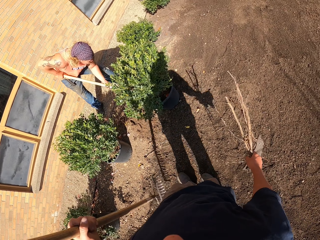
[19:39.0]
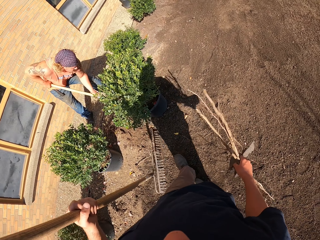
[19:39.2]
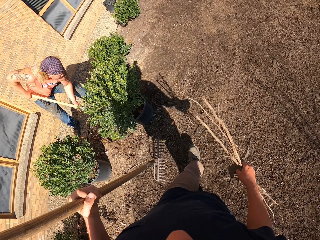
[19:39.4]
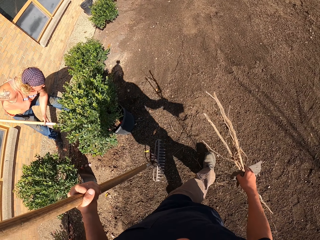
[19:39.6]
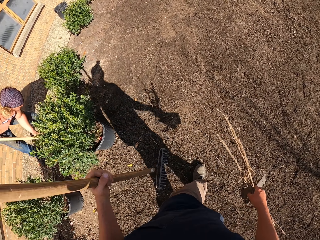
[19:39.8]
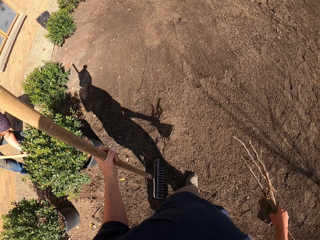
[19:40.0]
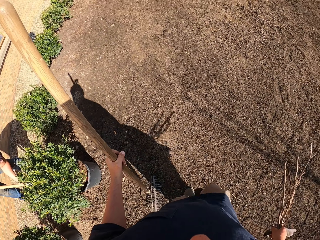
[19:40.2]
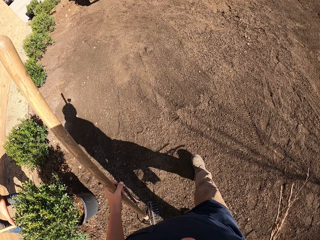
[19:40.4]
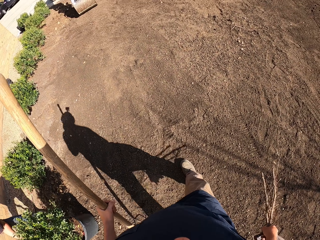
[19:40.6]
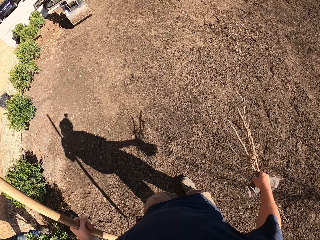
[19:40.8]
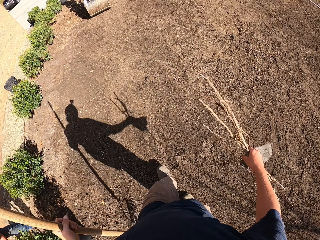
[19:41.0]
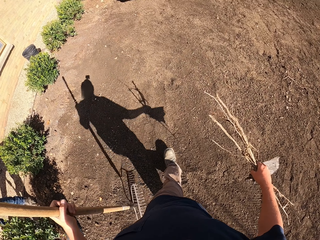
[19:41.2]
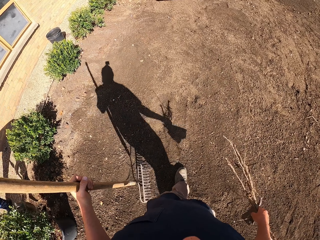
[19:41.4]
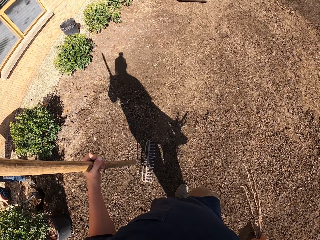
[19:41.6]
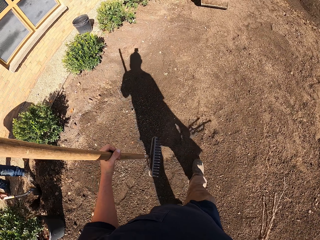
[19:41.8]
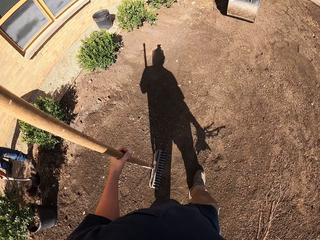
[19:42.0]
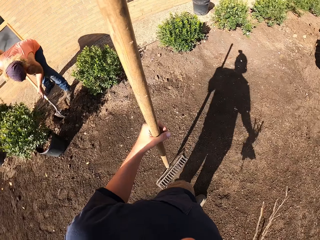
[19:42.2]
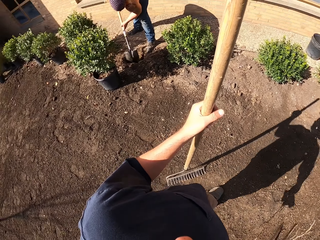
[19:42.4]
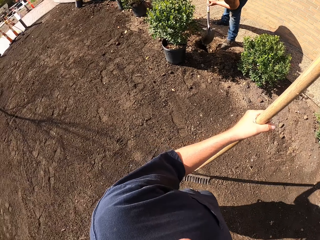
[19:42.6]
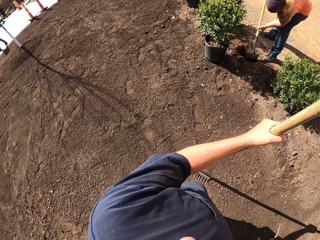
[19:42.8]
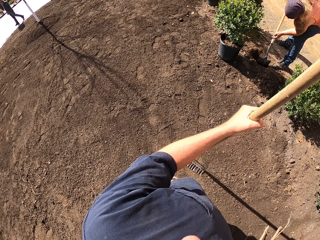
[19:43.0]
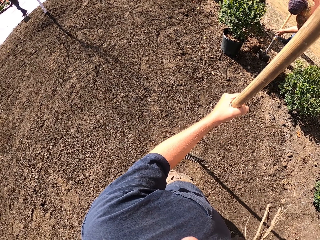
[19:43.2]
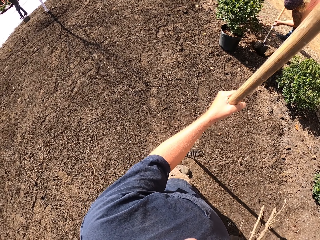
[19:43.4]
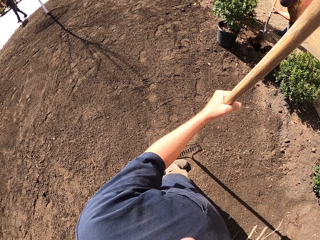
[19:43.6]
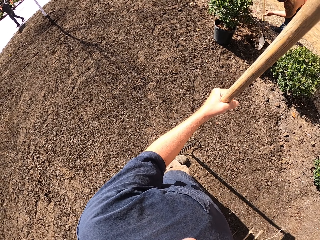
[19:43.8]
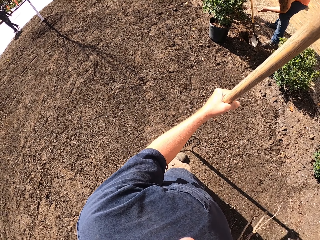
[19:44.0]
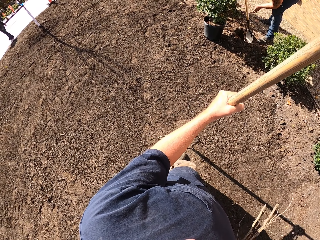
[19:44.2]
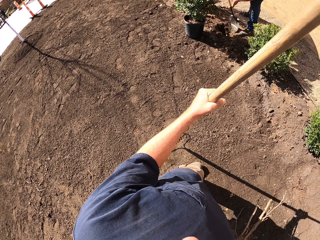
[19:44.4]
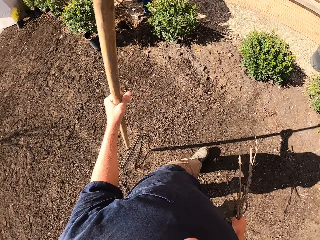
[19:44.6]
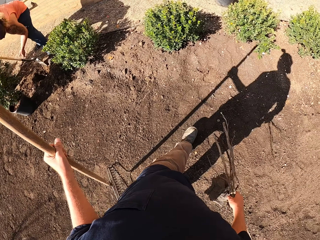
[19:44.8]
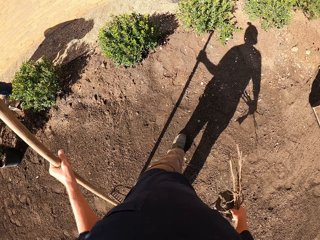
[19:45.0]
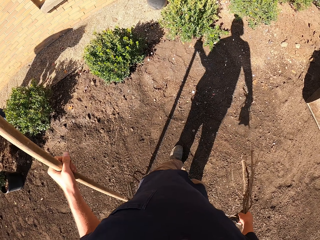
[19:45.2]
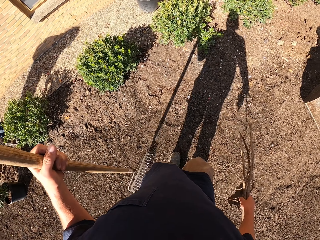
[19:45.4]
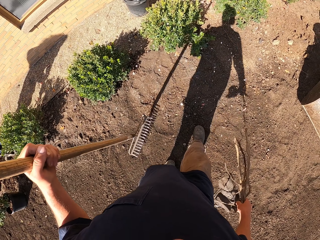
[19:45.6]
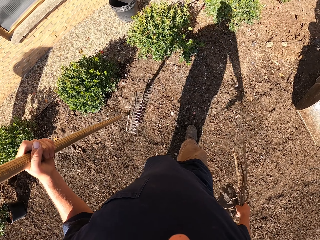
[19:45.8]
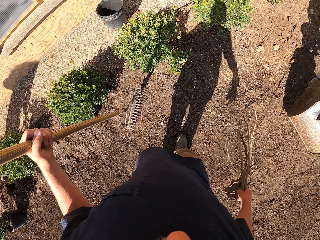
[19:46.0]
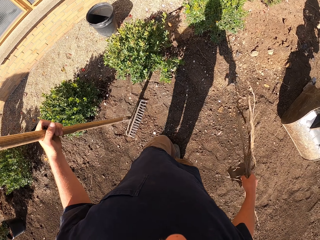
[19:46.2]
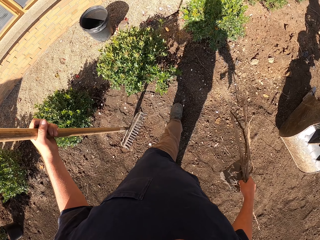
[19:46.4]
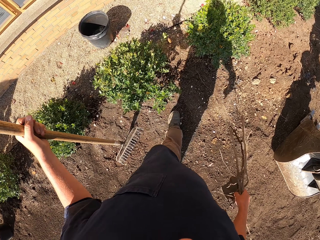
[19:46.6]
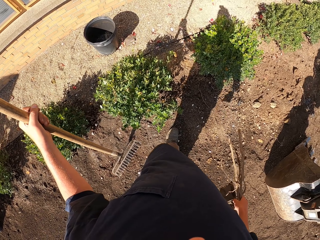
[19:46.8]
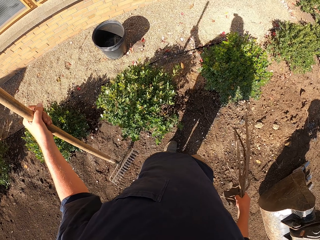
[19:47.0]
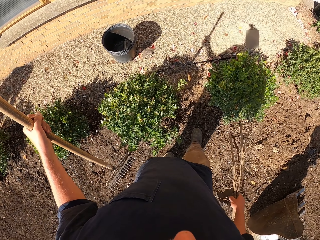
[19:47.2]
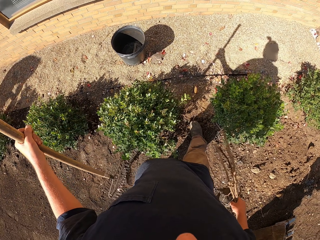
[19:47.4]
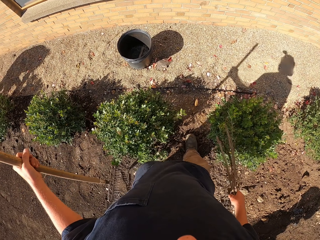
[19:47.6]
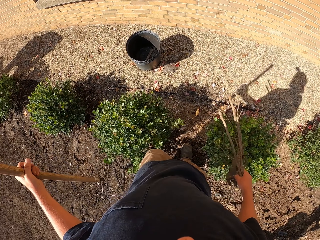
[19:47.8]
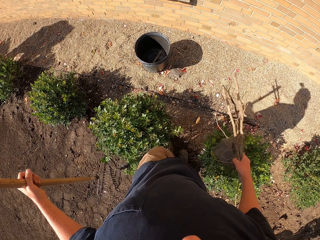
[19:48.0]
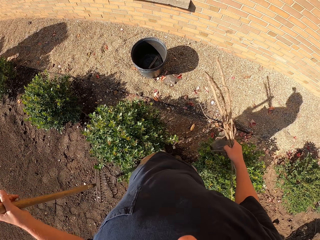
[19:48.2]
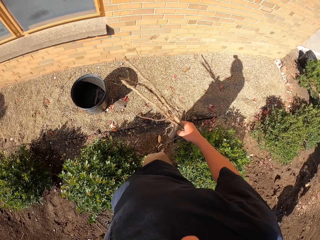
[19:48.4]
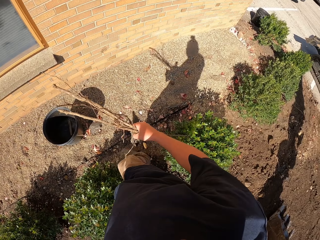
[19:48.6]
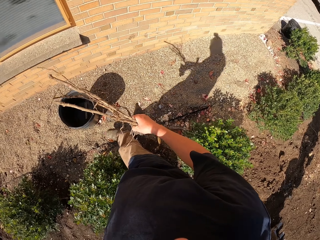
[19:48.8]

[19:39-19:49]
A man pushes the soil with a shovel. The camera wearer walks around. They look around. They turn. They walk around.

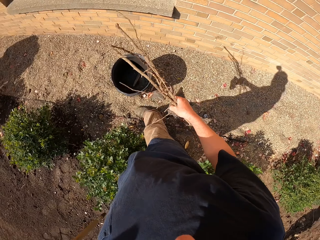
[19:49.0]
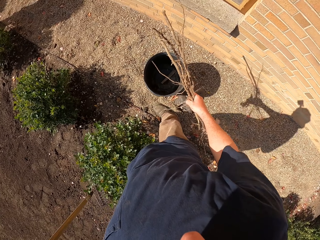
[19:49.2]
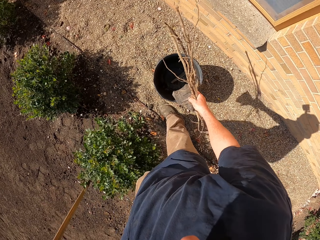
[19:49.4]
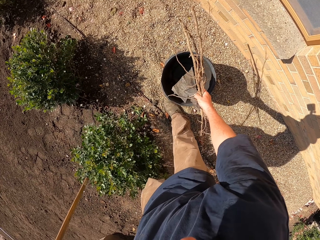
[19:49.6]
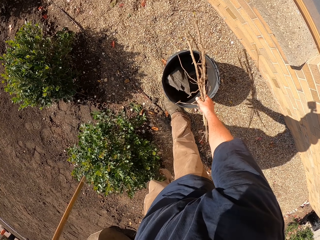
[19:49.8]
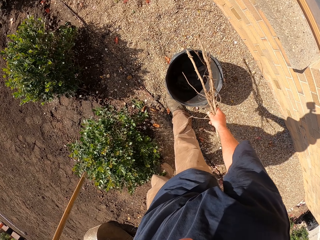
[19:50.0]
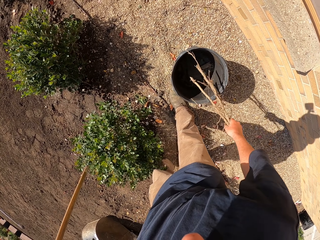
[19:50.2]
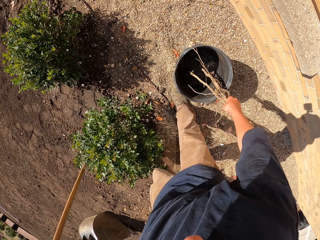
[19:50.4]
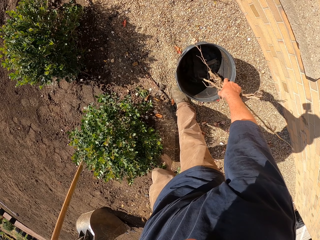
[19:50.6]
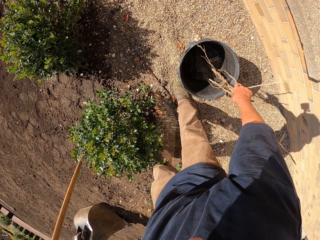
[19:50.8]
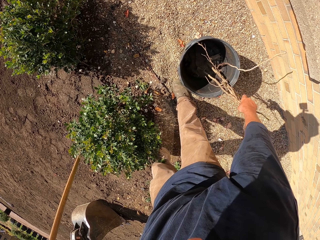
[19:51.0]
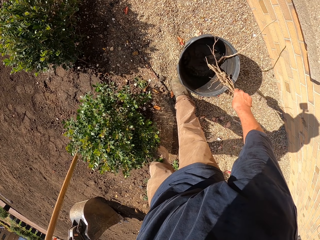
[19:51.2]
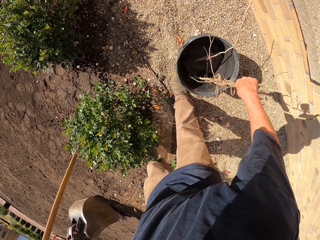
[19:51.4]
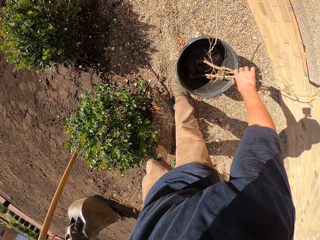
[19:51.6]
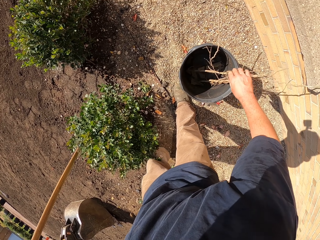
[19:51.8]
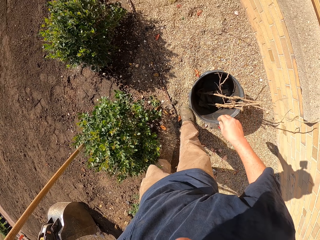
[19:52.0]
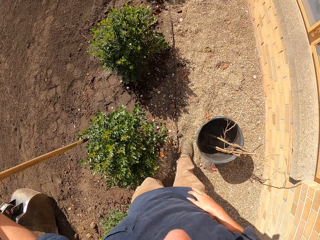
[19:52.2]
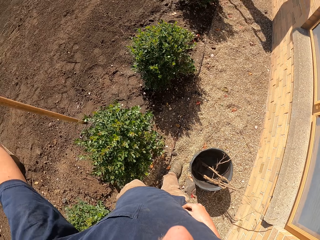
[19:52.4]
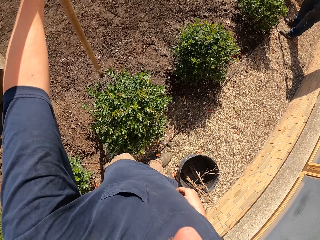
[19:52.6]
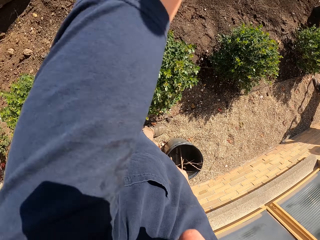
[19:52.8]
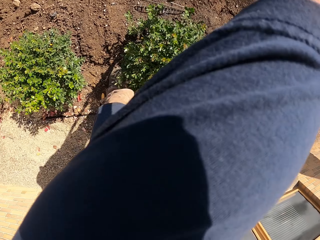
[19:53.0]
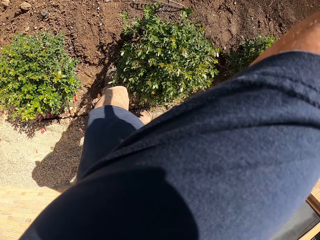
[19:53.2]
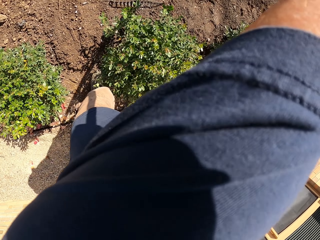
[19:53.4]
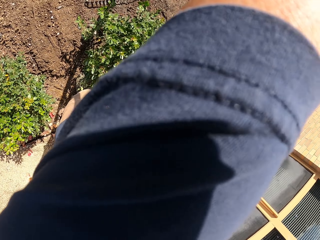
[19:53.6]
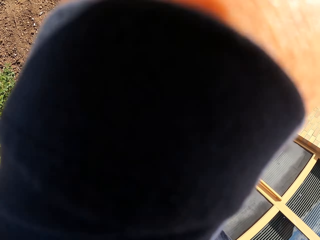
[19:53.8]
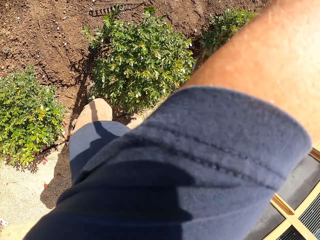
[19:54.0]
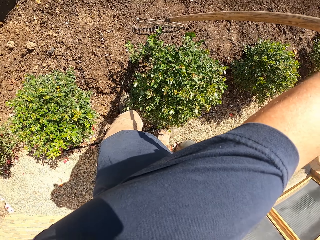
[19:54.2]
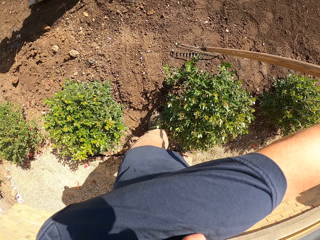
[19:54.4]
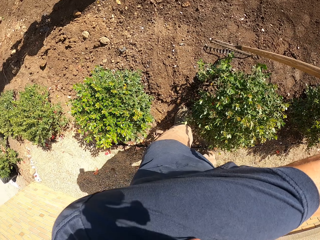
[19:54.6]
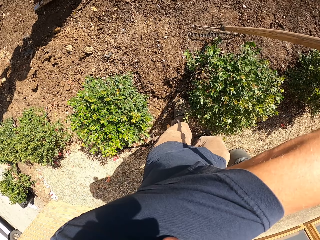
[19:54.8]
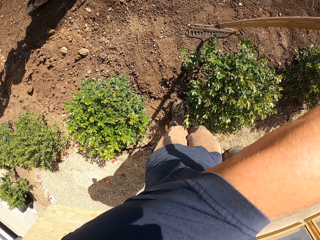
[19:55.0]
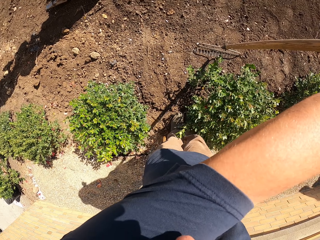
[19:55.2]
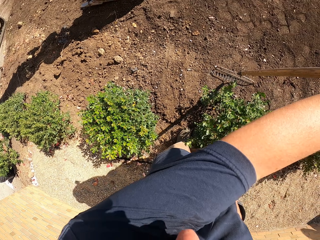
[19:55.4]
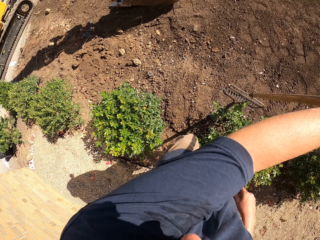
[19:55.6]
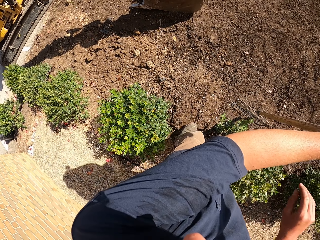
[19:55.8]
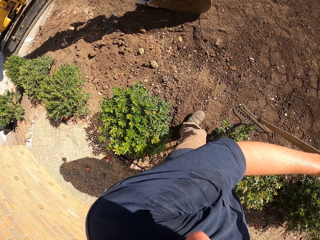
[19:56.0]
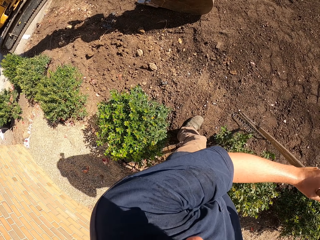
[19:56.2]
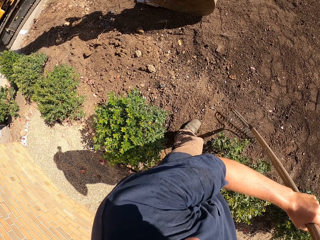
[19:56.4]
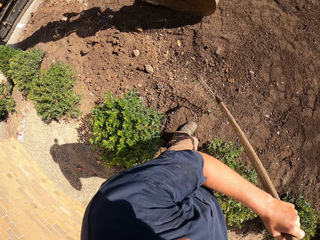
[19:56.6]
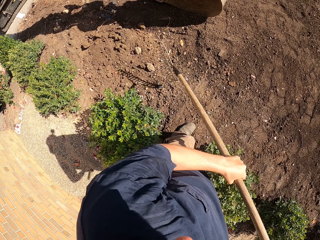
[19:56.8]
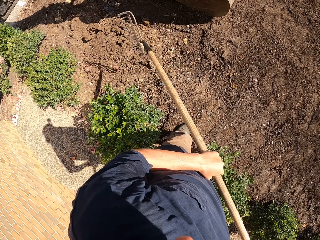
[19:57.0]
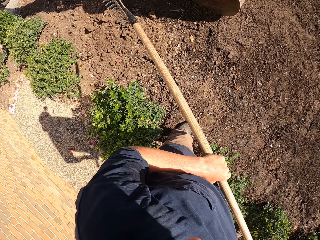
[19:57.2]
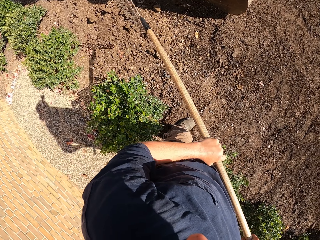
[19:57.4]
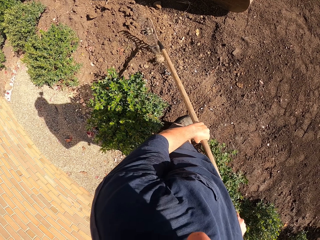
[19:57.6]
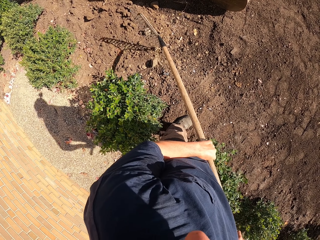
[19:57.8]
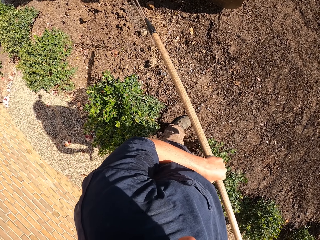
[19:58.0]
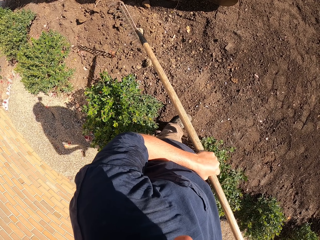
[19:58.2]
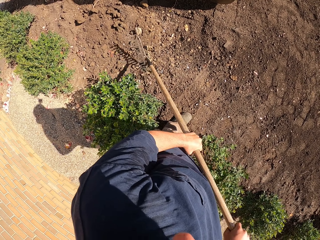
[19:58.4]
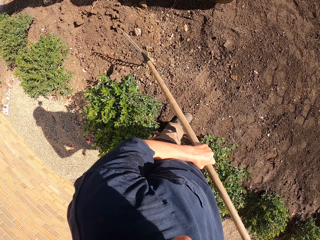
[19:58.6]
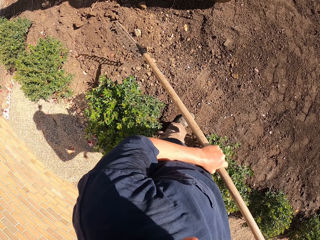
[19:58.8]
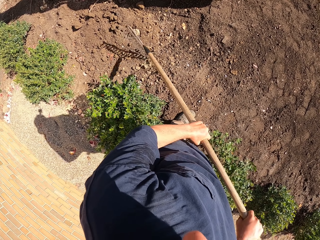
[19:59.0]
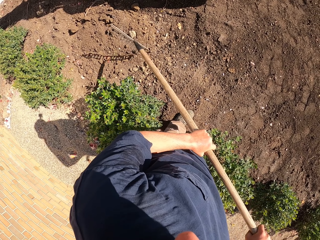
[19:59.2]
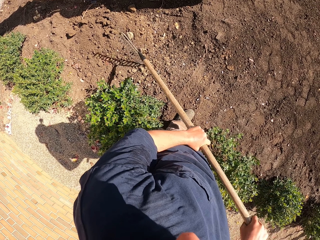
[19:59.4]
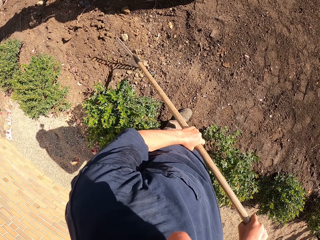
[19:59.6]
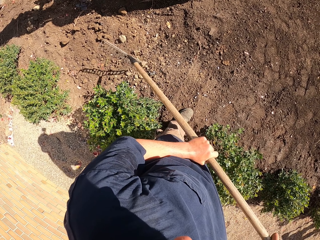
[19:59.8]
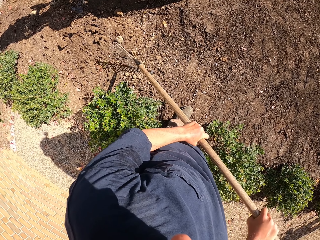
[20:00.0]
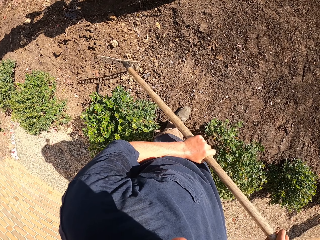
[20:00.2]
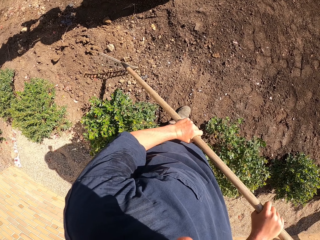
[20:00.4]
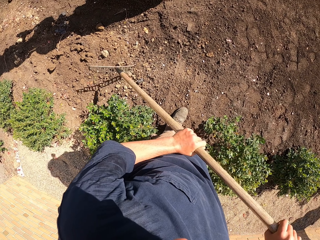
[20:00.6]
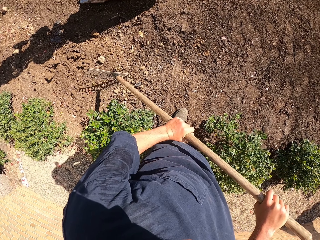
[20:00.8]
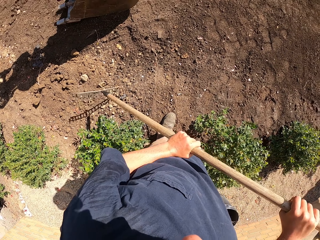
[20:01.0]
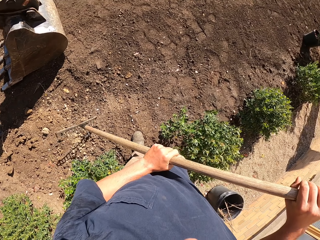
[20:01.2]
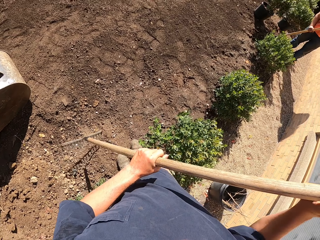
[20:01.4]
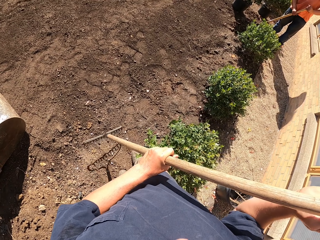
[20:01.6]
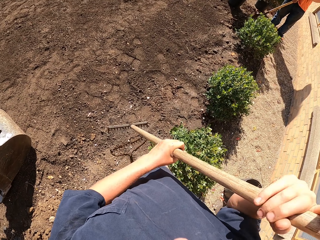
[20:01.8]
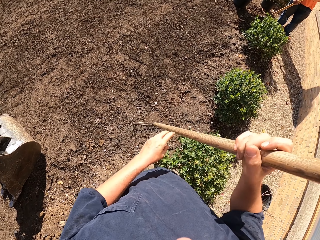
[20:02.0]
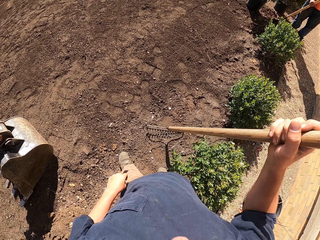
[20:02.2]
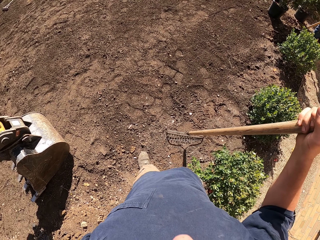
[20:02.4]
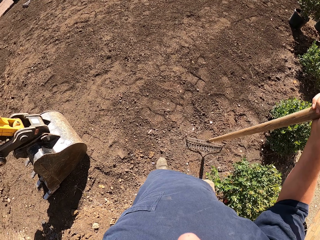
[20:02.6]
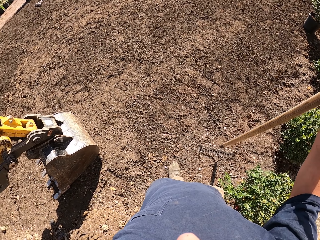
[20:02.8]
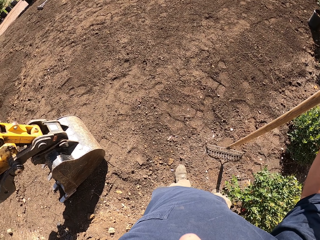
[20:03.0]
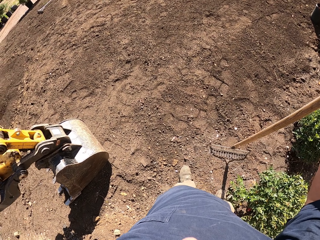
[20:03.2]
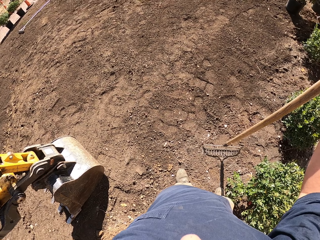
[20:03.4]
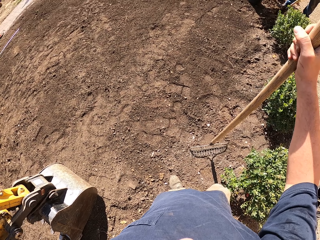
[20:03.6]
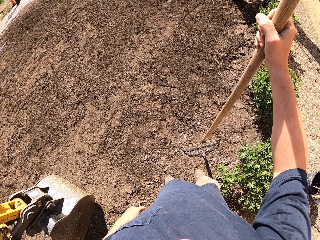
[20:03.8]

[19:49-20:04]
The camera wearer drops dry branches of trees into a bucket. They pull back the right hand. They look around. They lift the rake. They walk around. They hit the stone with the rake. They break soil with the rake. They lift the rake. They make a step. They walk around.
